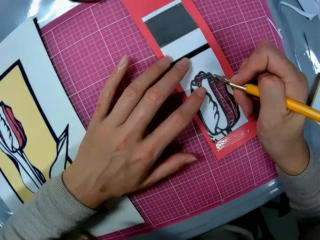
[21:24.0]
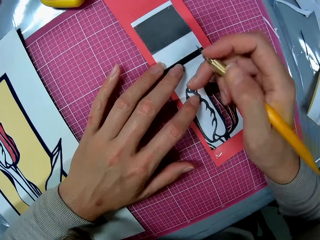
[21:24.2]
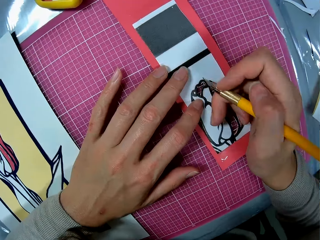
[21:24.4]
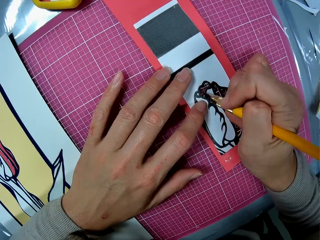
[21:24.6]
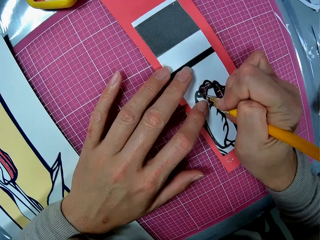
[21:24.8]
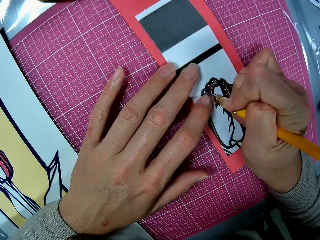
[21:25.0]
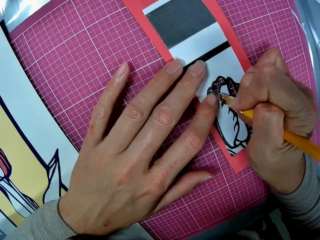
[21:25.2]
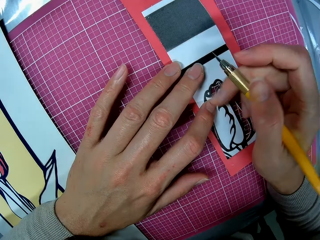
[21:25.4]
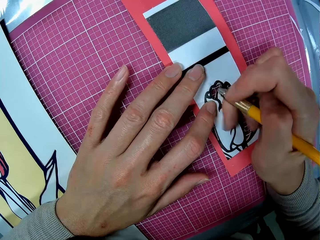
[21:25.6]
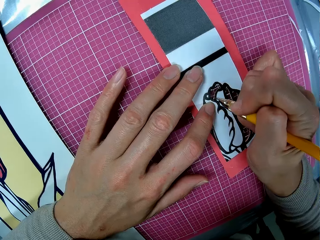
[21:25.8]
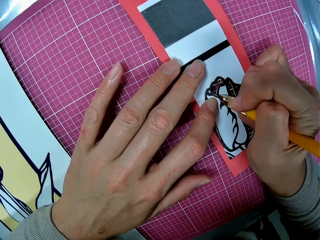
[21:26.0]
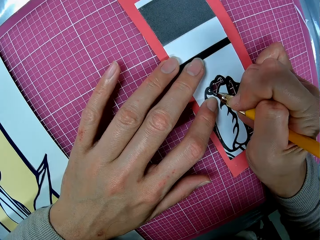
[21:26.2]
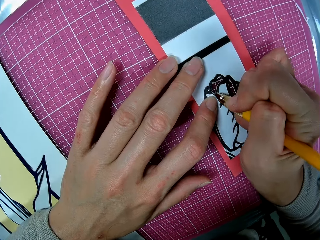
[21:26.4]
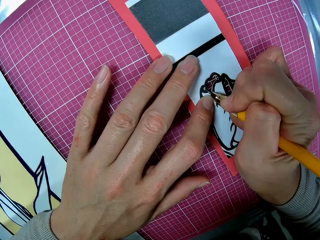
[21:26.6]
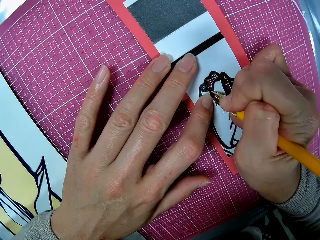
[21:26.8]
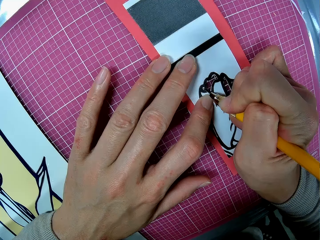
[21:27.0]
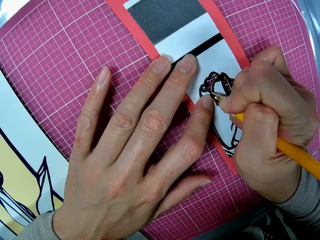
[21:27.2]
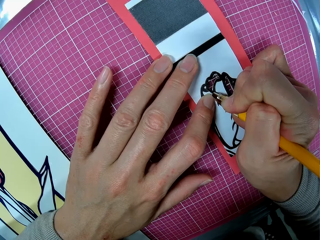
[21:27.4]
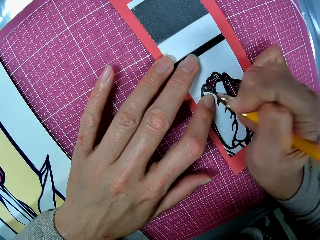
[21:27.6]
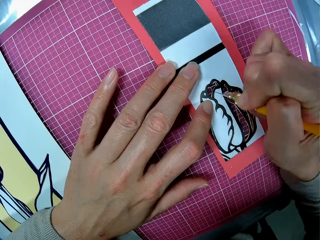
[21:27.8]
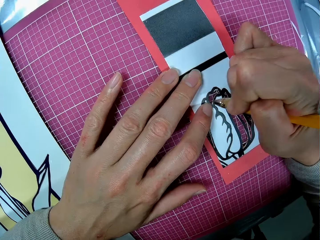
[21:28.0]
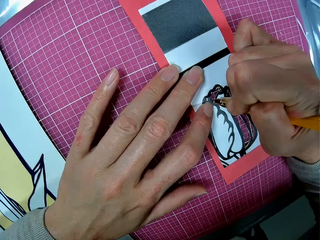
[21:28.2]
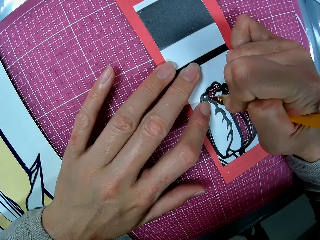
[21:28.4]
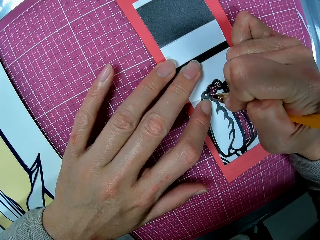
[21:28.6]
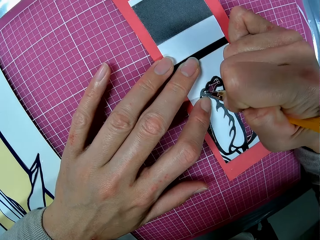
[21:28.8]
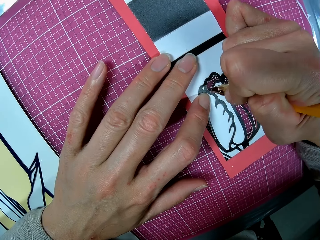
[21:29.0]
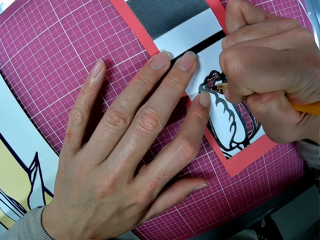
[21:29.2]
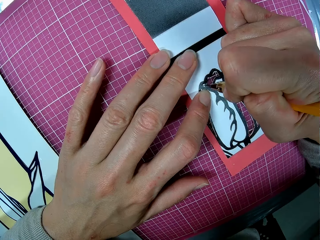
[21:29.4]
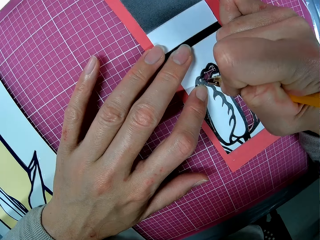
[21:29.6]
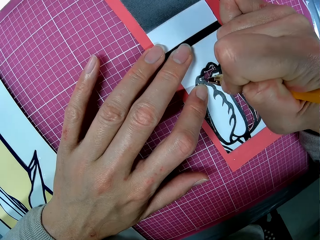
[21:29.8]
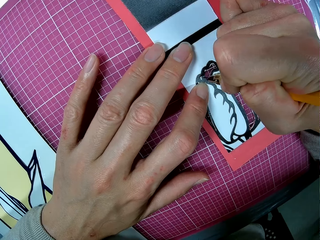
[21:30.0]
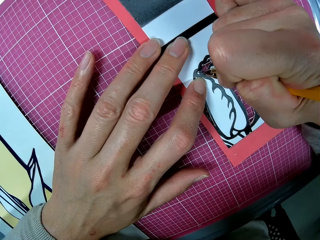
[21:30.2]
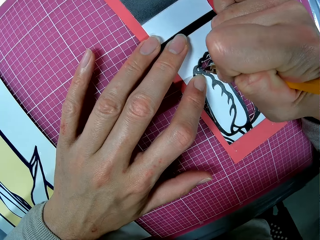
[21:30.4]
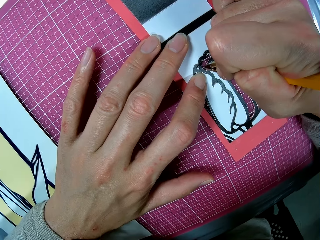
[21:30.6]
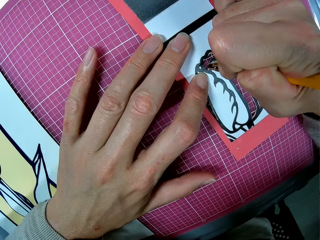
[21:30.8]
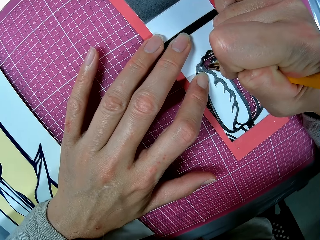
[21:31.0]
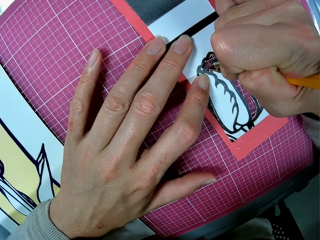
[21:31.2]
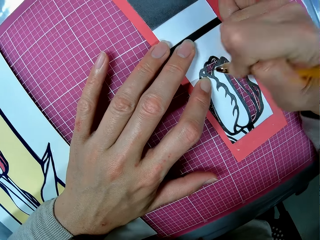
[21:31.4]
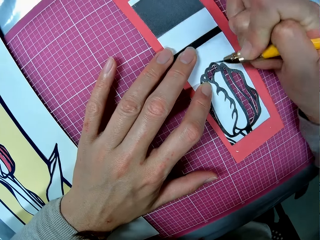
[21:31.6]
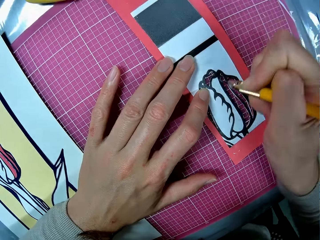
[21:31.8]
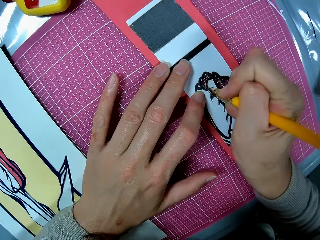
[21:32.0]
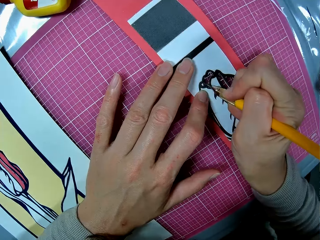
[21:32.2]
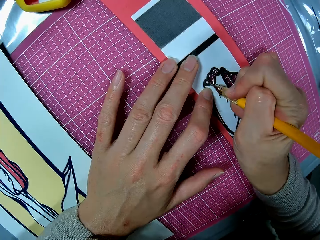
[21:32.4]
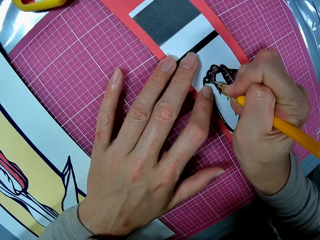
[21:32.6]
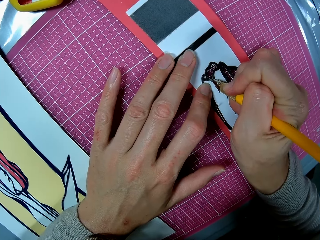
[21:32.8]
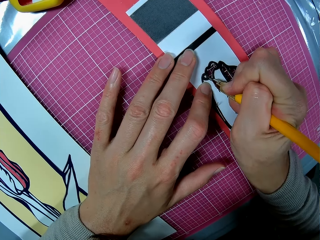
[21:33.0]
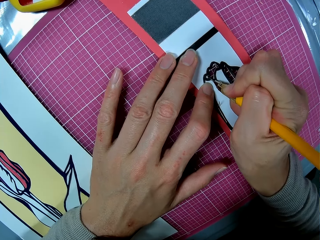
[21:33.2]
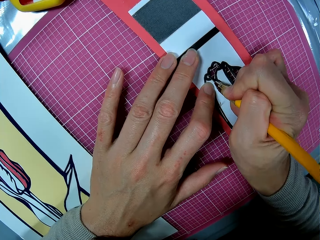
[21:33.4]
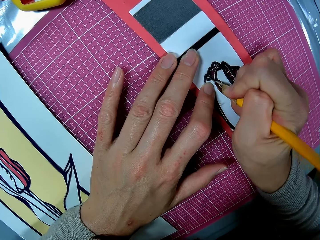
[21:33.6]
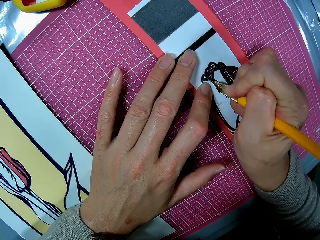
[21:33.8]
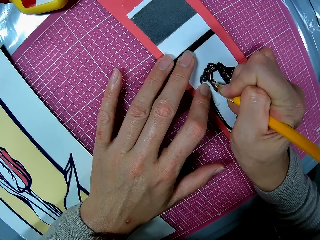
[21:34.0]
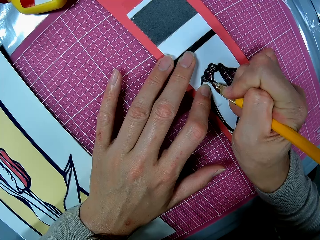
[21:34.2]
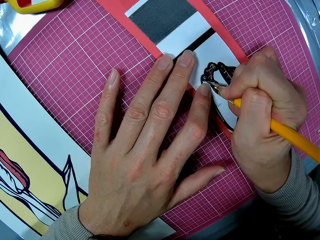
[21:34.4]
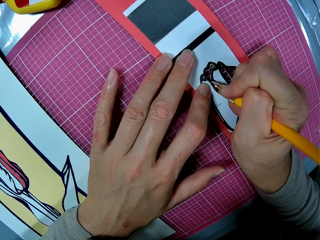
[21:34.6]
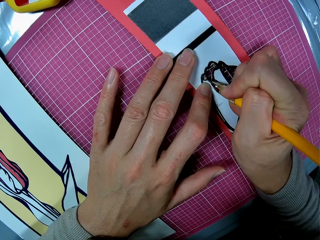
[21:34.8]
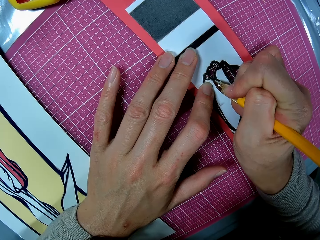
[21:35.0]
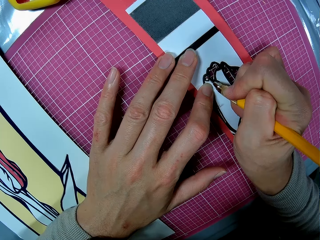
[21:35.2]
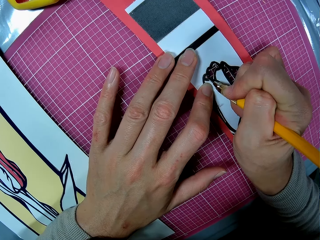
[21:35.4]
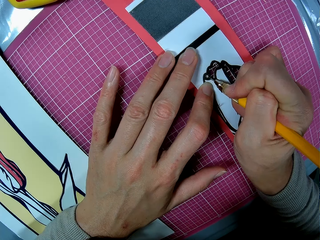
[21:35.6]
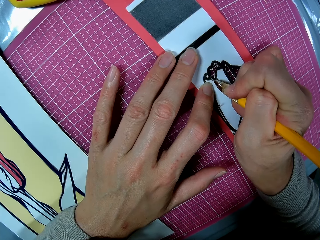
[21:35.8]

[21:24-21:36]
The camera wearer cuts out the art piece from the art sheet with the craft knife.

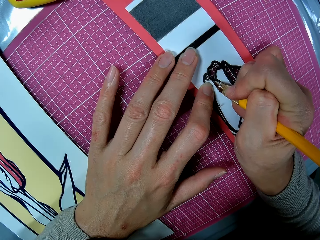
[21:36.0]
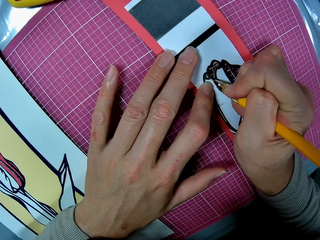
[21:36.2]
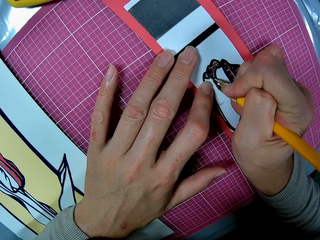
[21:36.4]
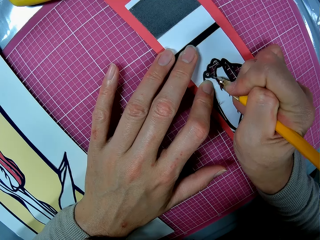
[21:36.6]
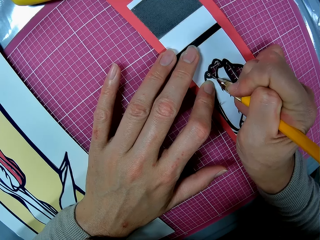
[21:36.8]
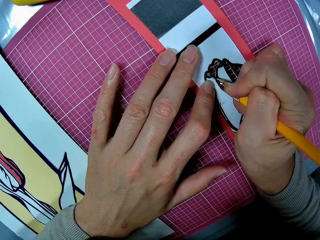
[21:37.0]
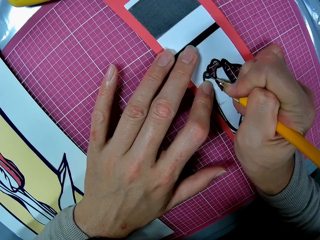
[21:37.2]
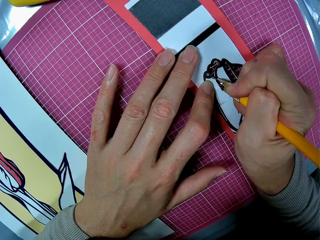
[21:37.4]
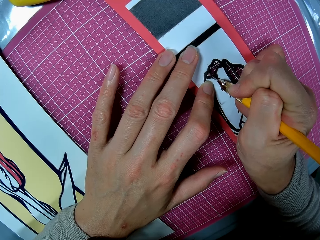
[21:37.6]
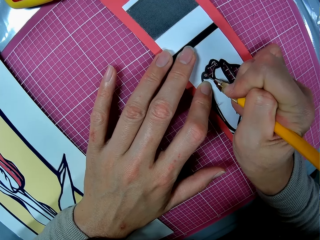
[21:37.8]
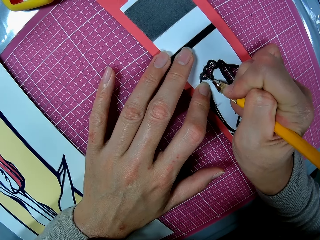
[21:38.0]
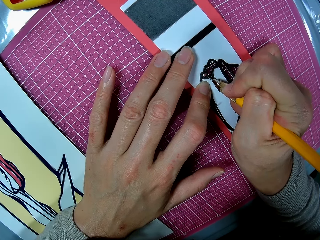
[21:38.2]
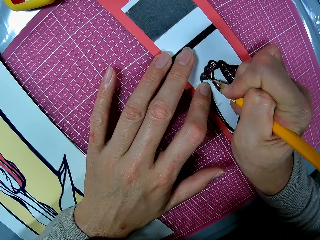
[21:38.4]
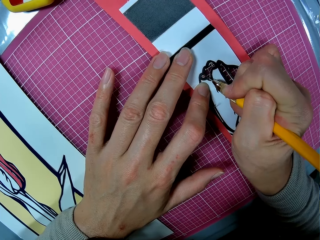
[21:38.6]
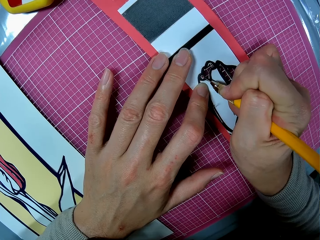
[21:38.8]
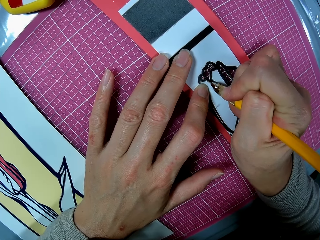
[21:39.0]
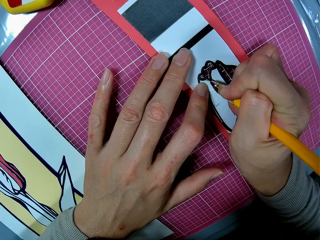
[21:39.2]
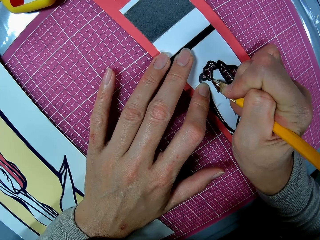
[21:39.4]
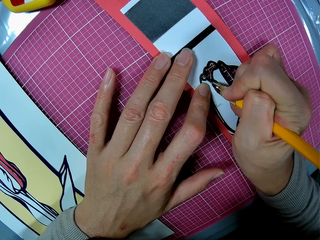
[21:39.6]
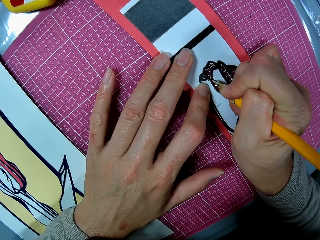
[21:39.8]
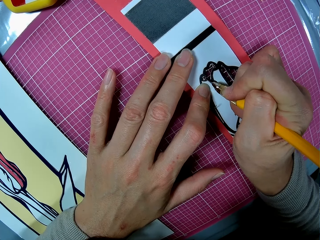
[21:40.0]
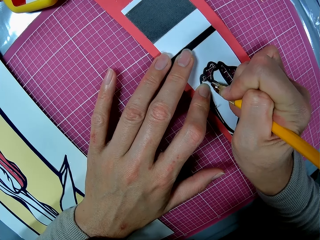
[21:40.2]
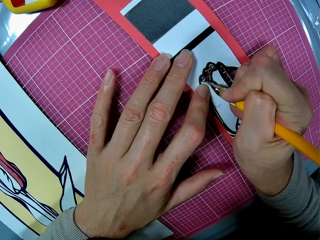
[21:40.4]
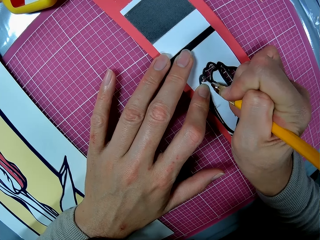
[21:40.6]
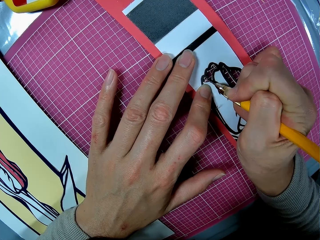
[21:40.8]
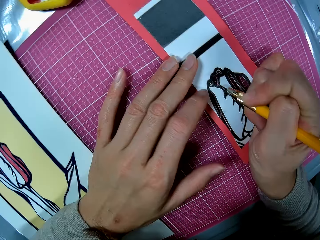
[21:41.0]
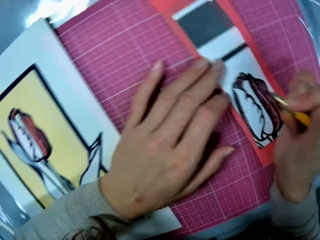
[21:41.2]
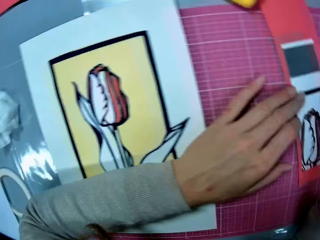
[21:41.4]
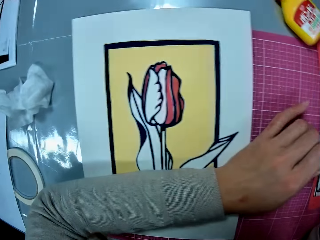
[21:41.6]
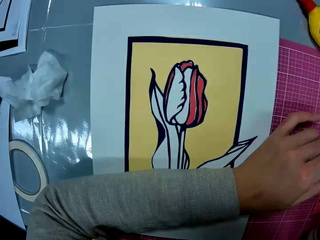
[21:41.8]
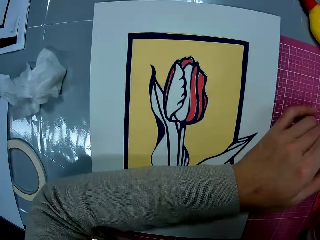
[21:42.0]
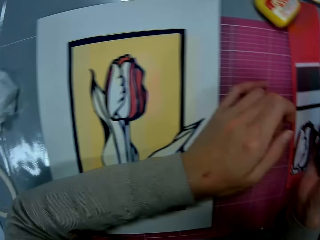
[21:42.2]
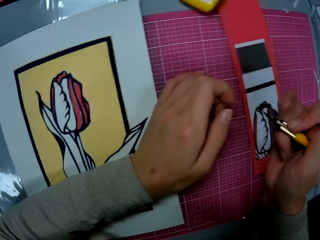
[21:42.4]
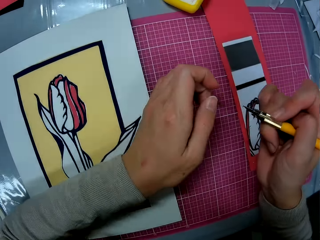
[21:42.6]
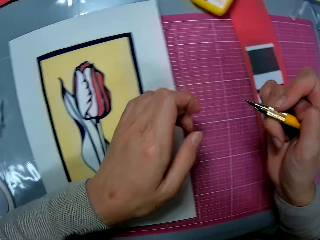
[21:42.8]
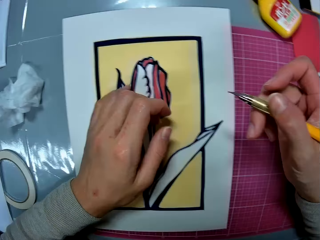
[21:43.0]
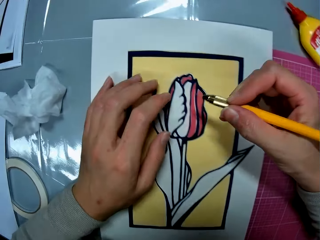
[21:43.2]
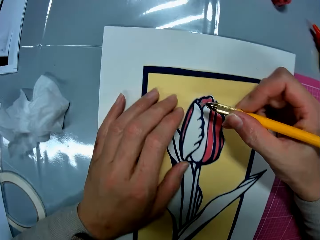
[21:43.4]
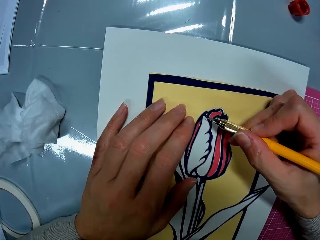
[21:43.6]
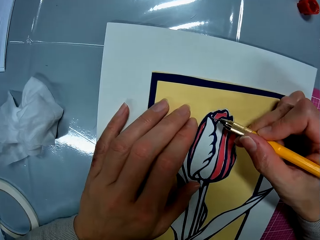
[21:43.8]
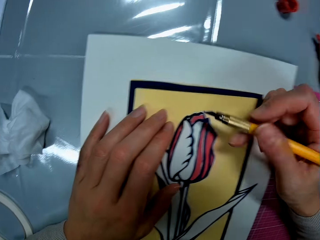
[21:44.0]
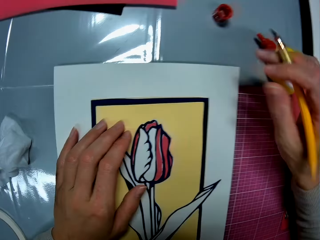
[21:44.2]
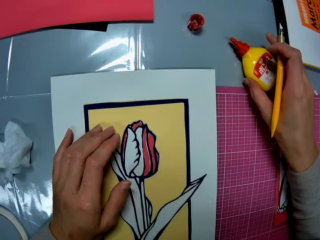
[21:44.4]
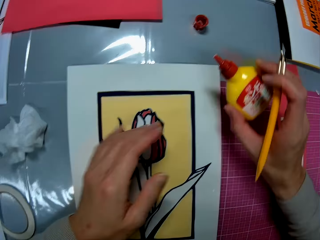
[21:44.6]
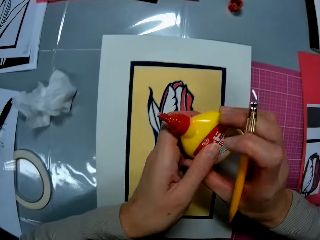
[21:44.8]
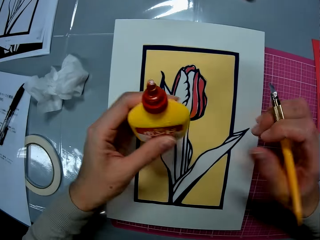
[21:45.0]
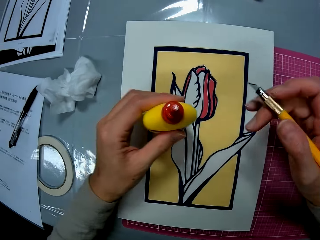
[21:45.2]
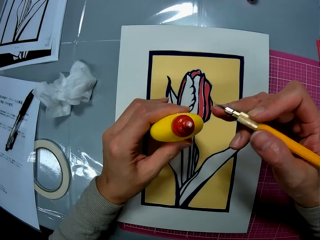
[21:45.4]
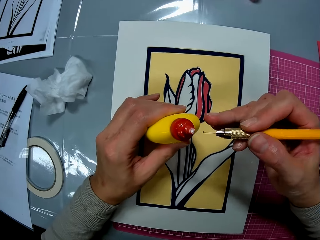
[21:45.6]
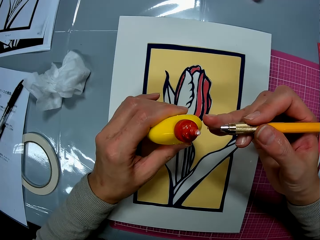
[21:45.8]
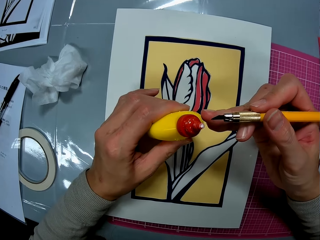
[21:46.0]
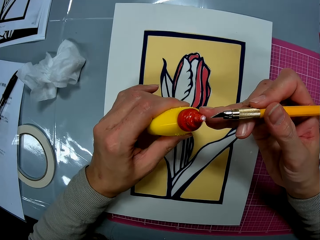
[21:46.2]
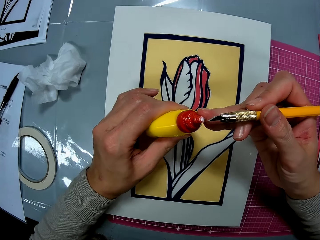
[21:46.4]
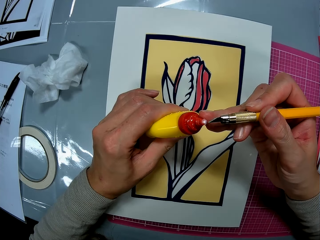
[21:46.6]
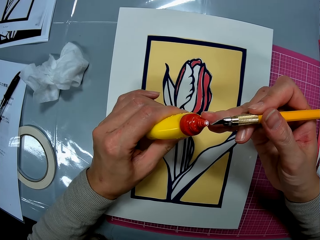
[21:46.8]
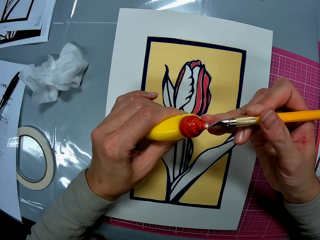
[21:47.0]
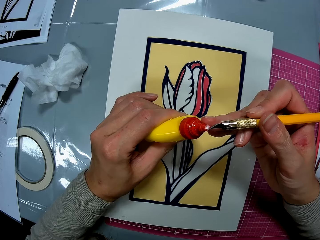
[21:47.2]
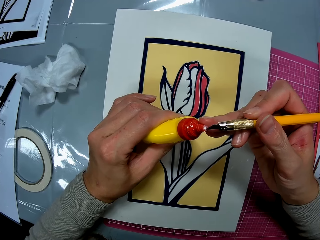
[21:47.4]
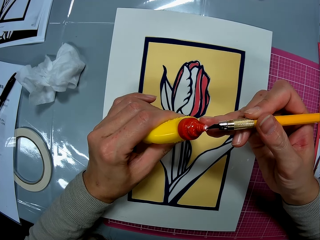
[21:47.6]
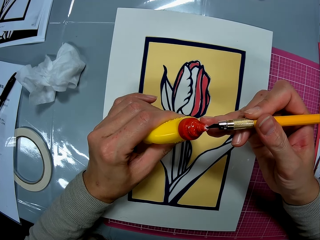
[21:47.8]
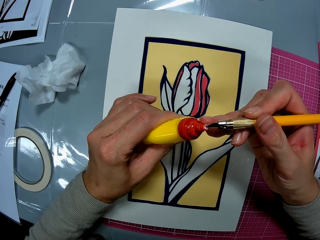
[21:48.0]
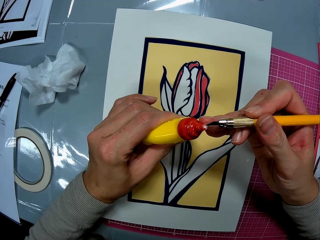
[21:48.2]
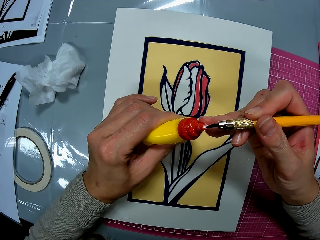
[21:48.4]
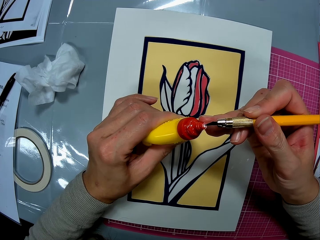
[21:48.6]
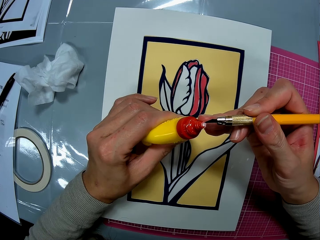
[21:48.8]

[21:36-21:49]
The camera wearer looks towards the art work or drawing. He moves the craft knife close to the art work. He cuts the drawing. He picks up glue from the table and passes the glue to his left hand. He touches the tip of the glue with the craft knife or pen knife. He applies glue on the knife.
